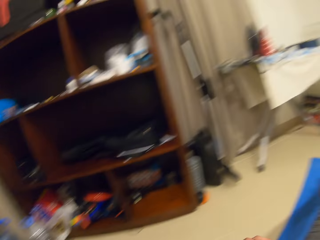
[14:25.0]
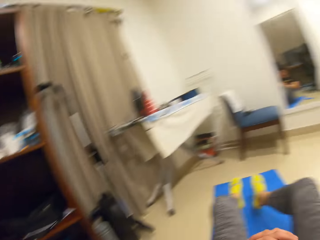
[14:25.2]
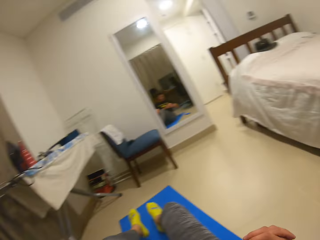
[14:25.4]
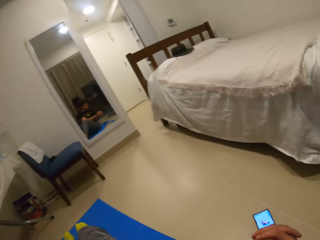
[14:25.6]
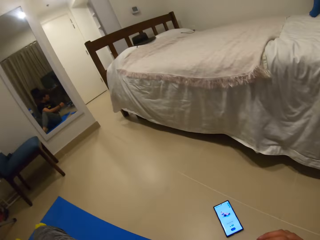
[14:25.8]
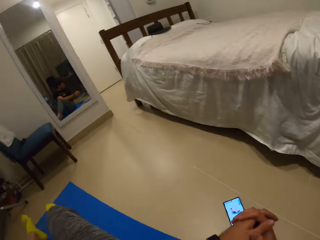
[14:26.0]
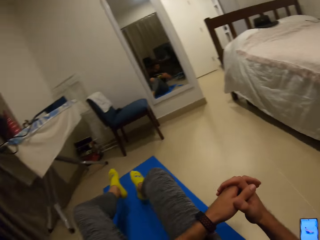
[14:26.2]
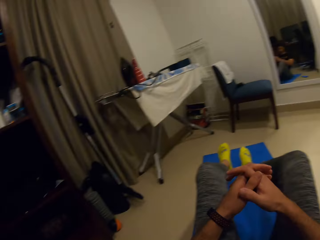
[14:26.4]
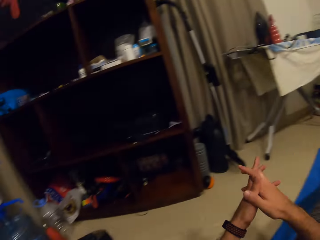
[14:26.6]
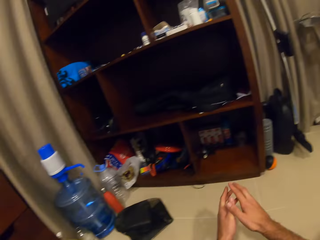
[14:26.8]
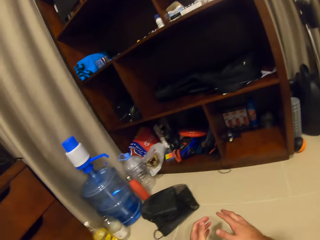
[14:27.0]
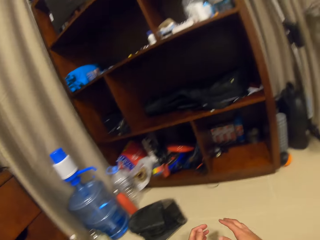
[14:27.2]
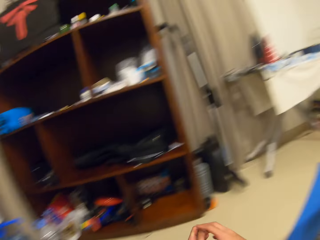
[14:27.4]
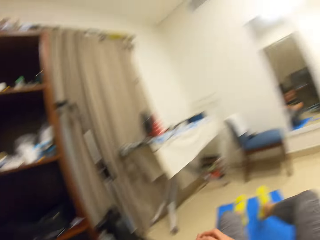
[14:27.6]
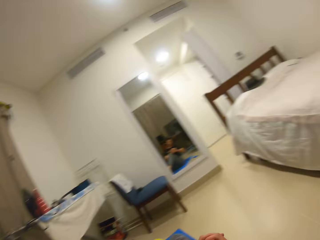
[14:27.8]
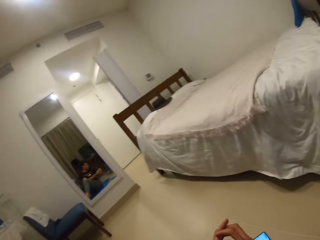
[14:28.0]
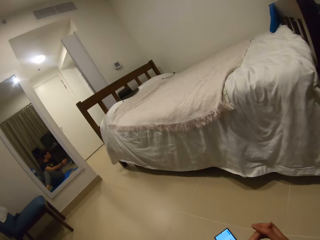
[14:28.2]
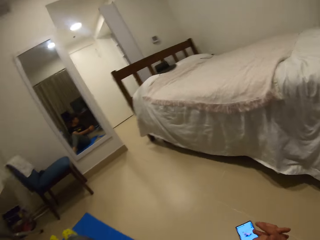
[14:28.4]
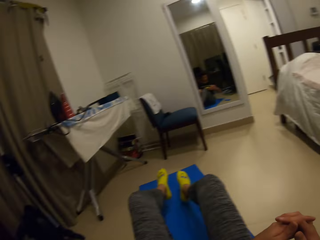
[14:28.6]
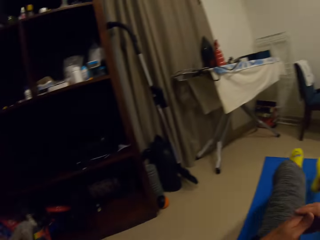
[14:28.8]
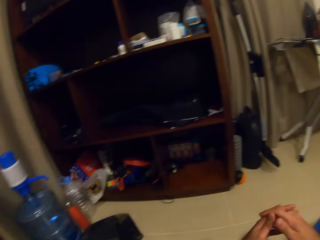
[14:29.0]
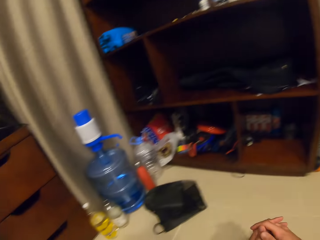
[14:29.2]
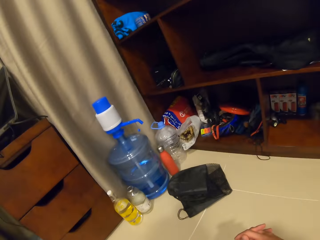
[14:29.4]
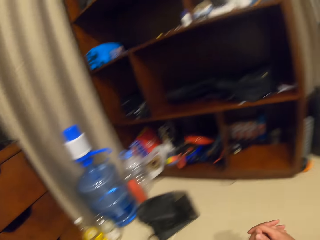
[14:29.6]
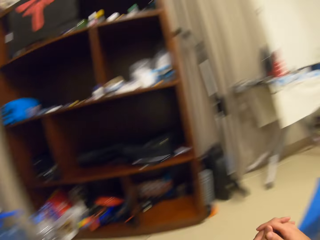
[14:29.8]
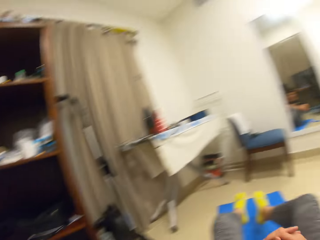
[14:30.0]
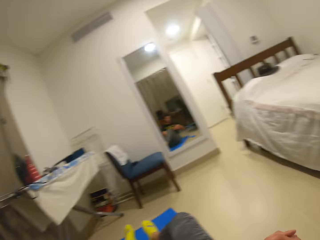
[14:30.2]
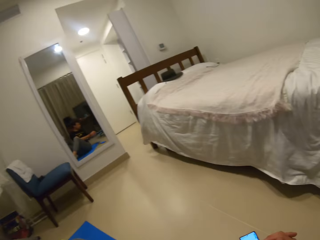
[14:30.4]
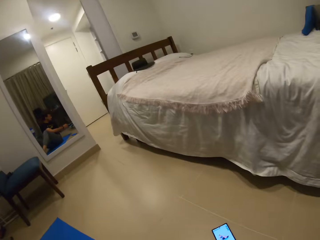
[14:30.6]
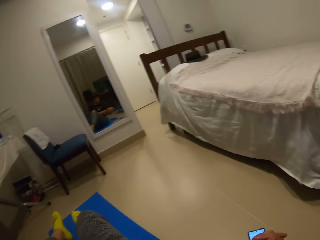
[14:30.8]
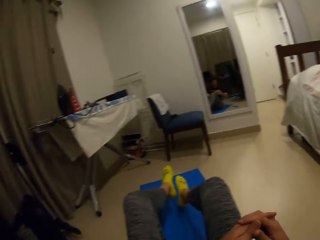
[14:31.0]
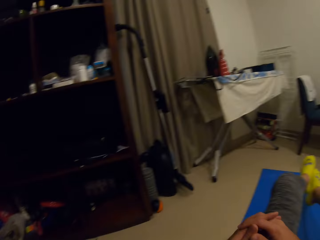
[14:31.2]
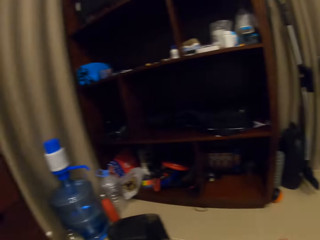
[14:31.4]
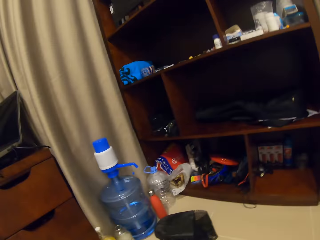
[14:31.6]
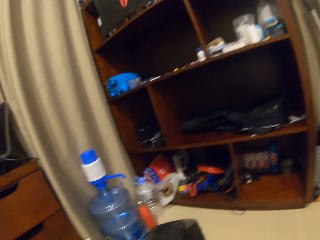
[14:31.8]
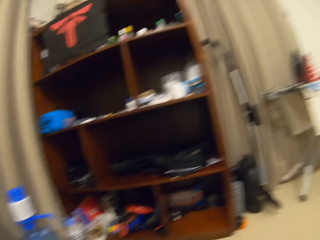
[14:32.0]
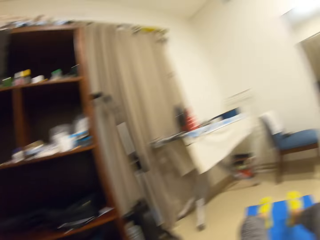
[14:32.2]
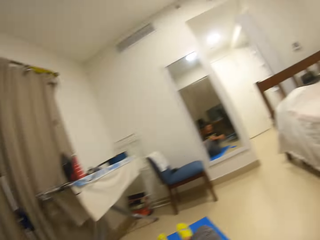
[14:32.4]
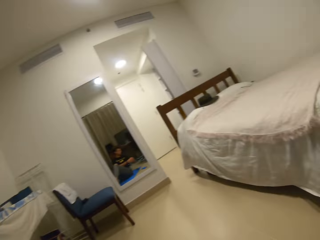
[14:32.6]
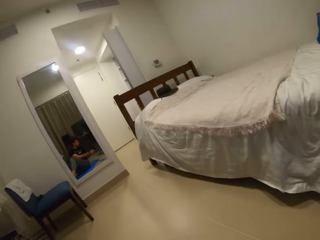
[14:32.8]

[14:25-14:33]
The camera wearer separates both hands, holds both hands together and works out.

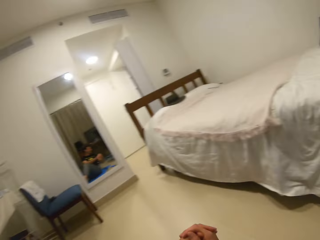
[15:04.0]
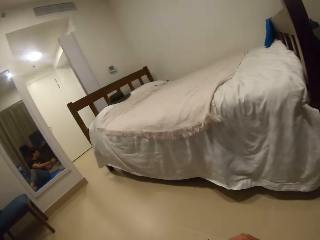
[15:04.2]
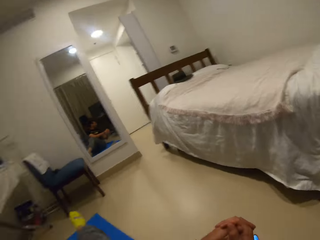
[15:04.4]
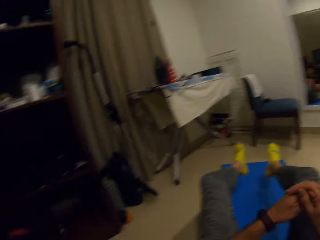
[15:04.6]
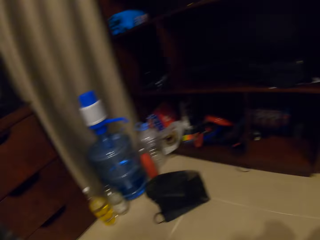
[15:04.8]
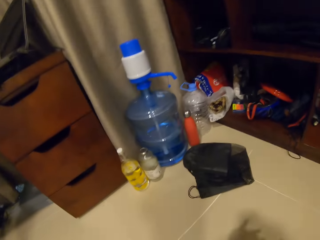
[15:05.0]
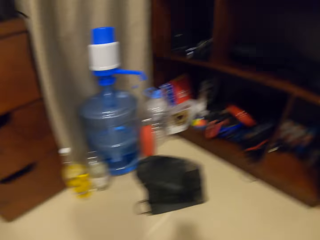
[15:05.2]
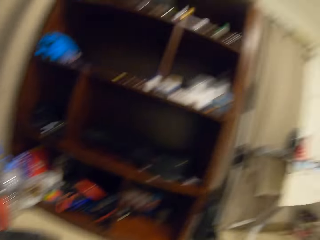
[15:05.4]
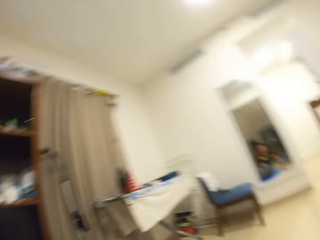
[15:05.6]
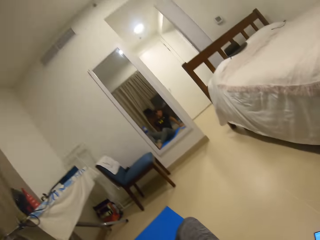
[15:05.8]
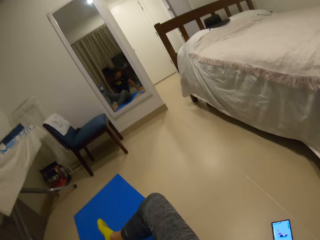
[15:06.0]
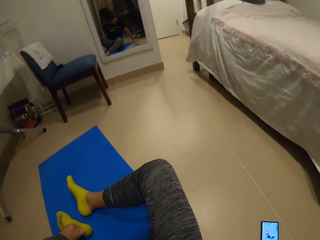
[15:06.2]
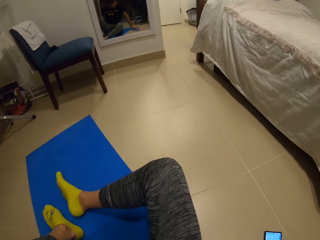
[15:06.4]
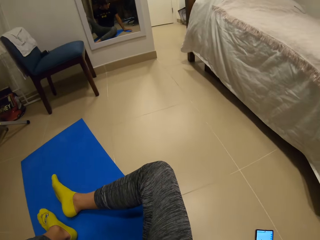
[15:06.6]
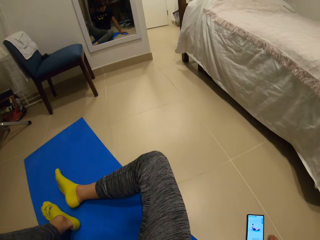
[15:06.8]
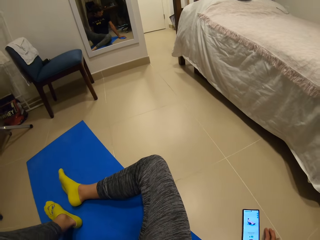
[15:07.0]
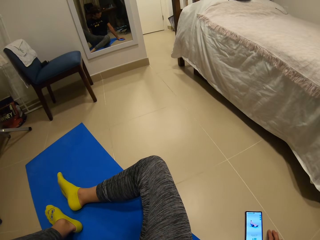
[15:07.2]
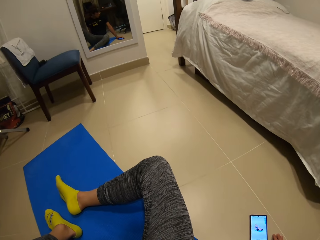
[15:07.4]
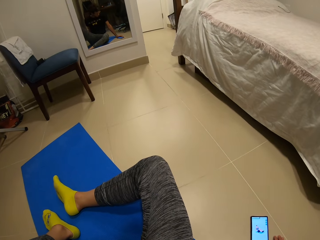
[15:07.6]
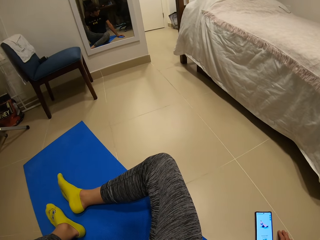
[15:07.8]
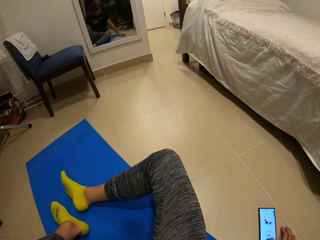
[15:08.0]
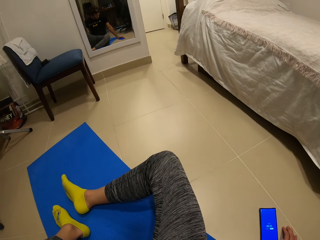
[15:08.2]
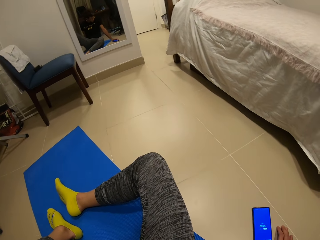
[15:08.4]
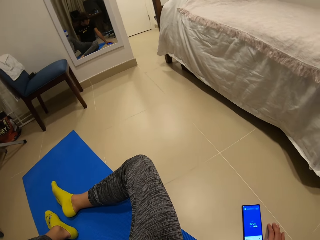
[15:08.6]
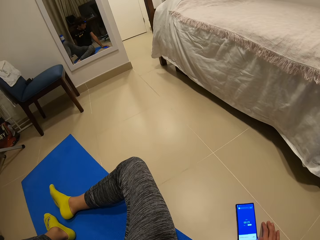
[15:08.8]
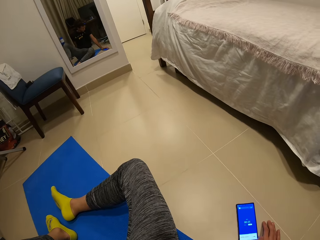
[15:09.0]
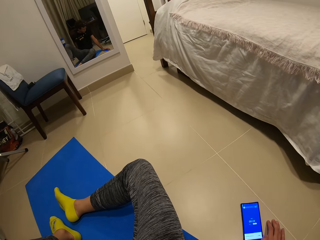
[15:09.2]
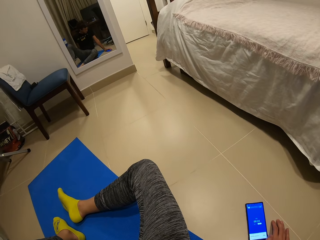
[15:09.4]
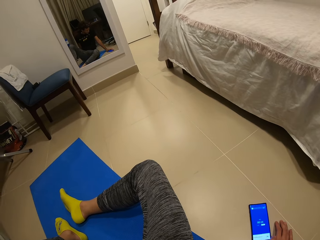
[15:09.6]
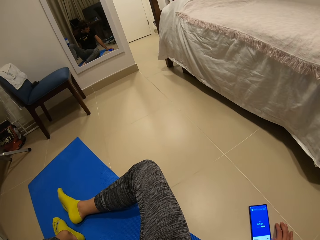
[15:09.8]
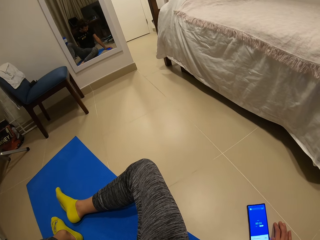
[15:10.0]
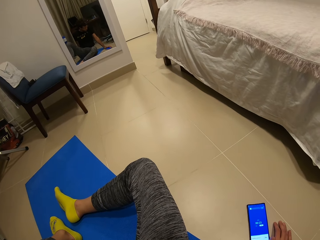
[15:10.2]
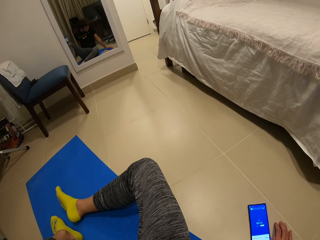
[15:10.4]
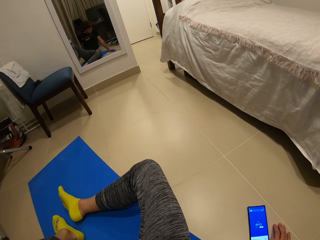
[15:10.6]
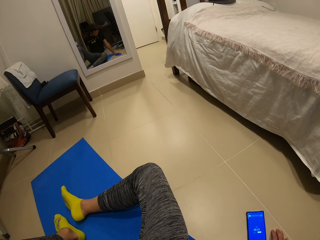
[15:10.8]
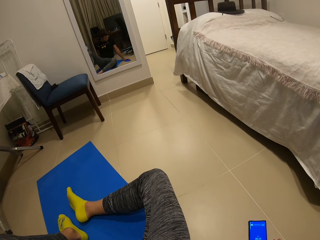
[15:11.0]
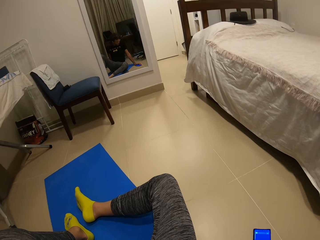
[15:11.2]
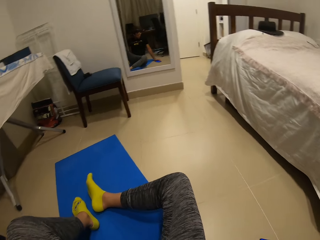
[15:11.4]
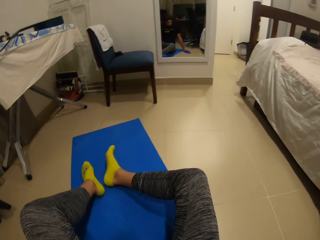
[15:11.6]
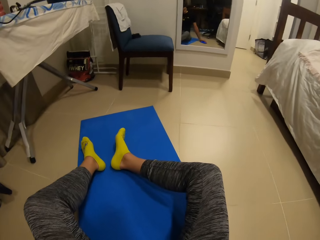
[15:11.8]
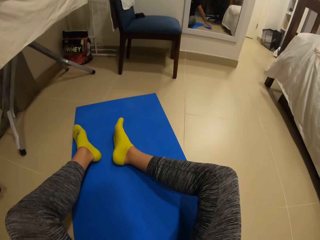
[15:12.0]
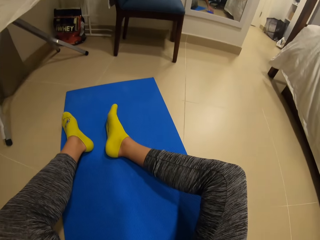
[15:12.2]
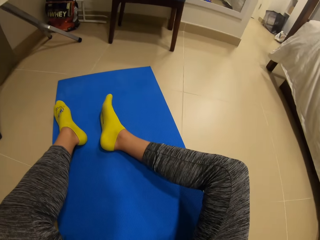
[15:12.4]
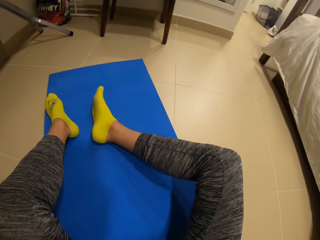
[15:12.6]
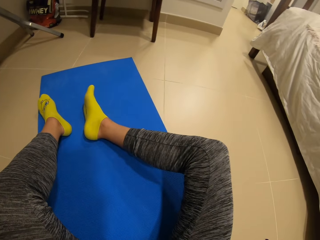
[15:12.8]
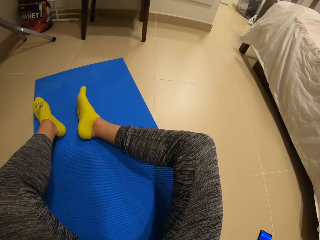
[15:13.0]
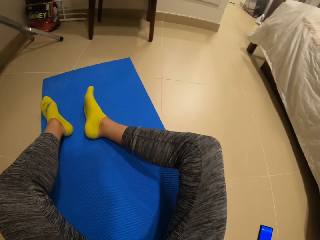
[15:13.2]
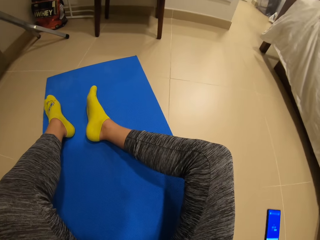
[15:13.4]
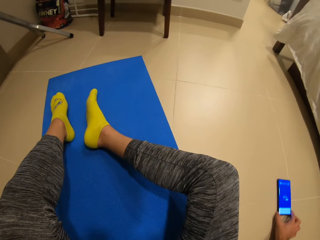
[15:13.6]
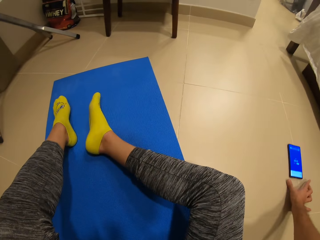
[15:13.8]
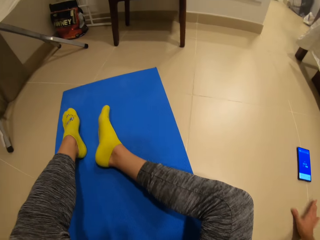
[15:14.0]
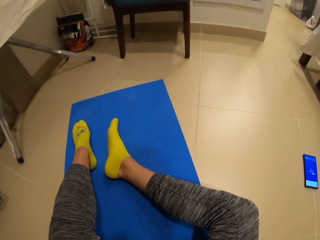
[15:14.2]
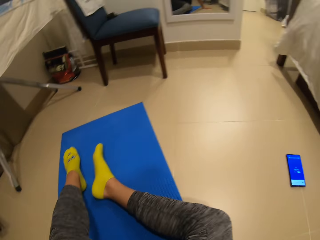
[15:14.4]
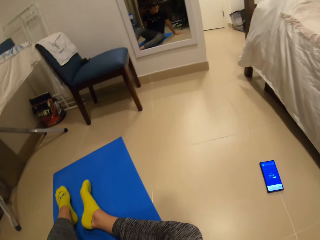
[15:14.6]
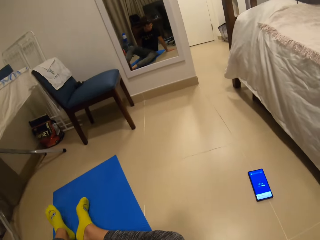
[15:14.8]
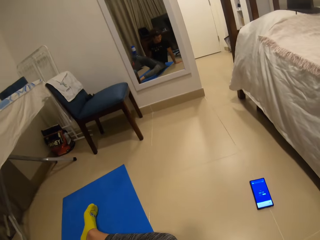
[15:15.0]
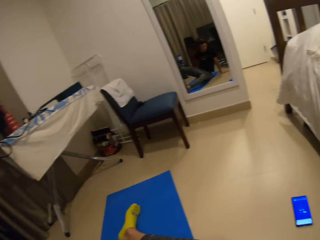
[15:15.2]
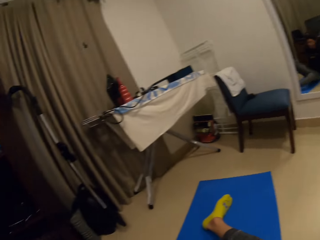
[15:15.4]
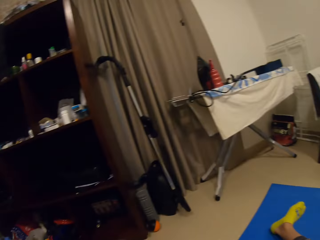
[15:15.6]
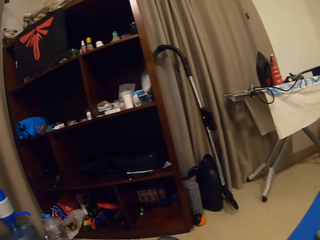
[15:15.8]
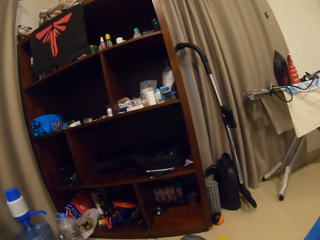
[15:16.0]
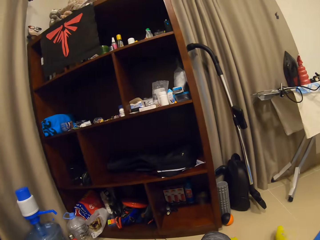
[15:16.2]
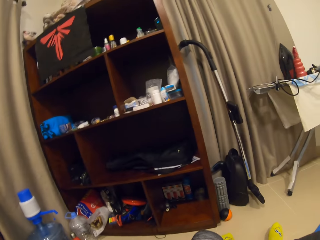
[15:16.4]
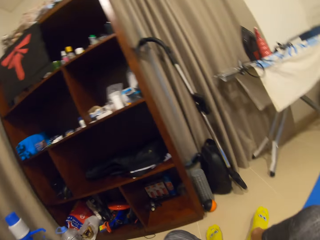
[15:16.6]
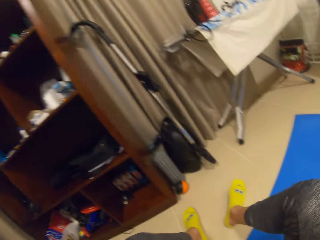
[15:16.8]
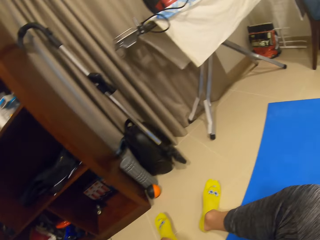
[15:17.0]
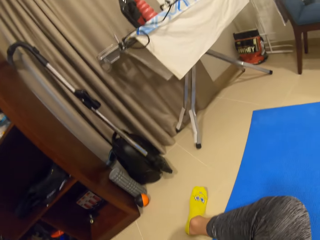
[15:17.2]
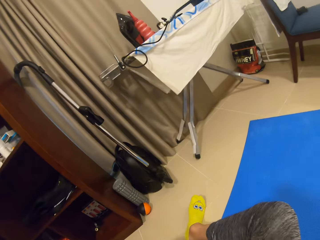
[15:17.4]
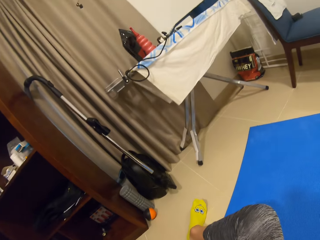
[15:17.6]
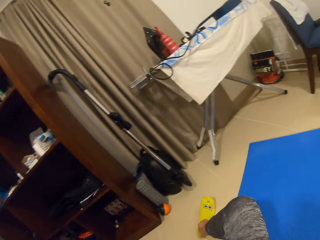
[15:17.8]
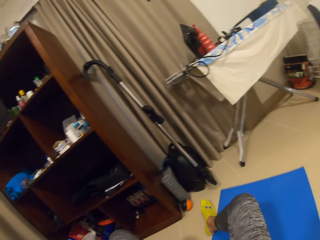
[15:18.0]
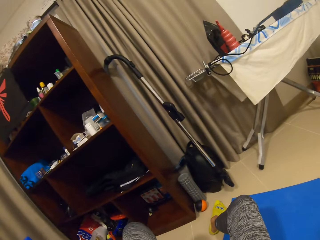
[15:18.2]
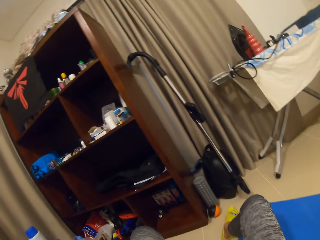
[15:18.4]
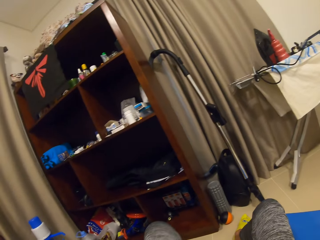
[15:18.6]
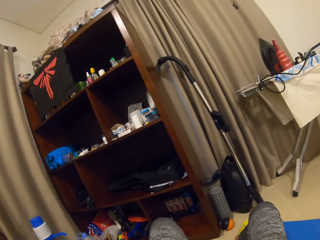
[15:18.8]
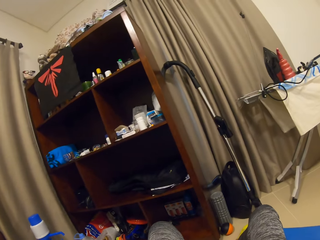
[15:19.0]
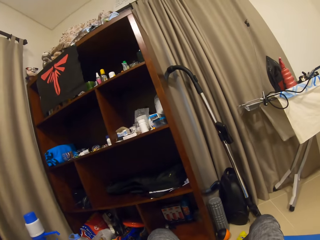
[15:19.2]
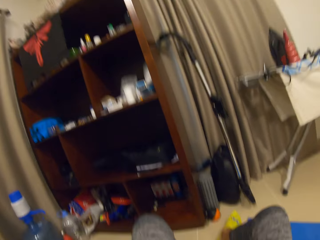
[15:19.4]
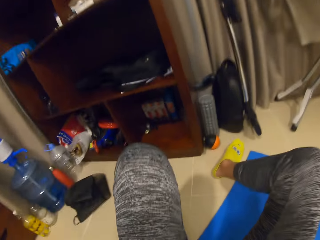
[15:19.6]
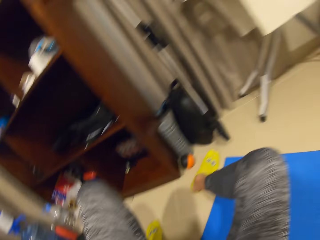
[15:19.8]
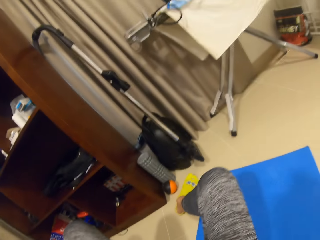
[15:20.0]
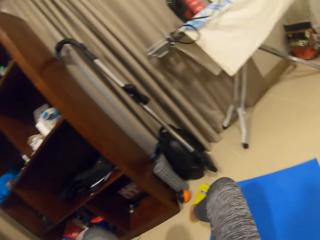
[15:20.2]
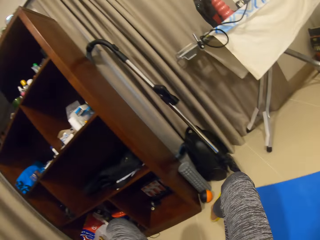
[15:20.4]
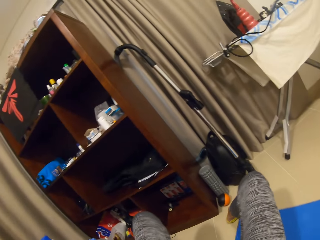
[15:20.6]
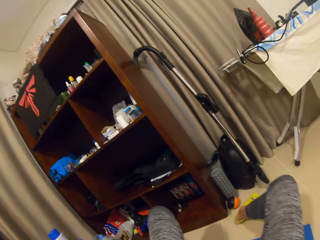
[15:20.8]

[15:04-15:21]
The camera wearer looks around. He takes a rest on the exercise mat. He moves the phone on the floor with his right hand. He lets go of the phone and looks around. He moves the exercise mat on the floor with his right hand. He pulls the mat and looks around.
